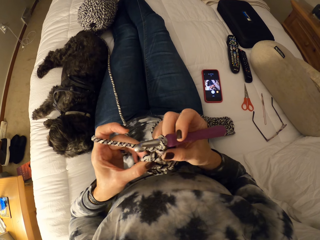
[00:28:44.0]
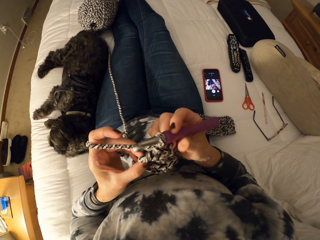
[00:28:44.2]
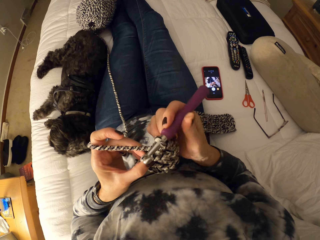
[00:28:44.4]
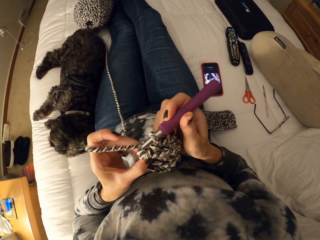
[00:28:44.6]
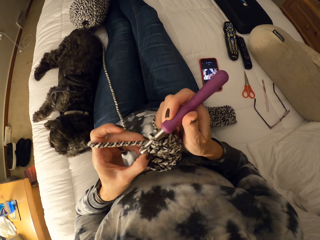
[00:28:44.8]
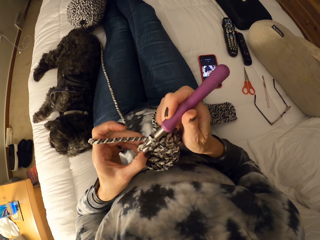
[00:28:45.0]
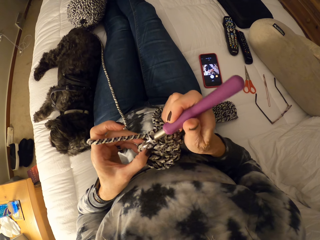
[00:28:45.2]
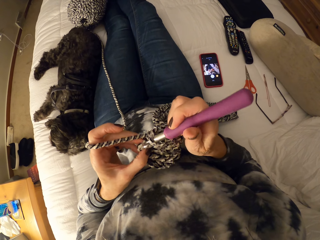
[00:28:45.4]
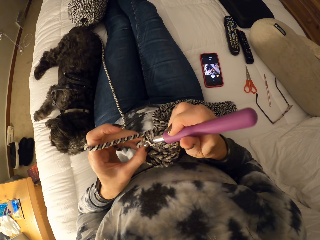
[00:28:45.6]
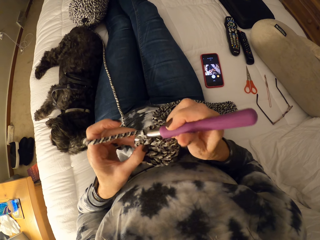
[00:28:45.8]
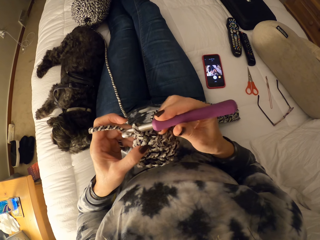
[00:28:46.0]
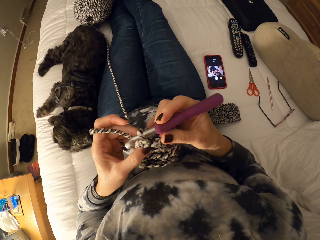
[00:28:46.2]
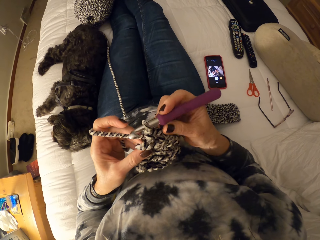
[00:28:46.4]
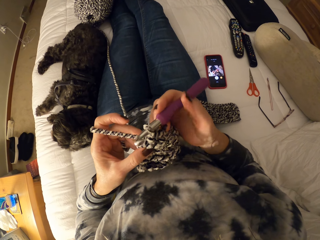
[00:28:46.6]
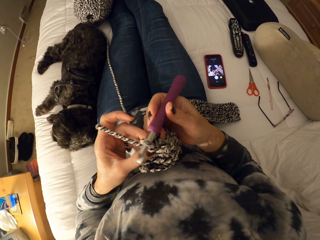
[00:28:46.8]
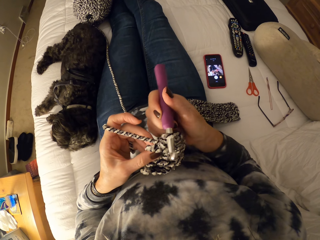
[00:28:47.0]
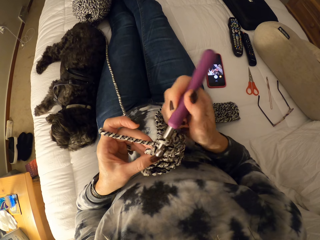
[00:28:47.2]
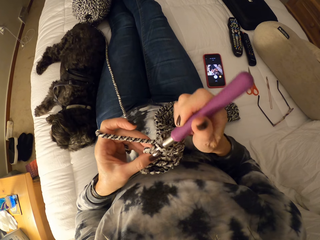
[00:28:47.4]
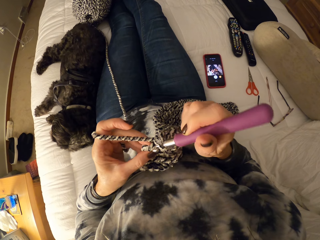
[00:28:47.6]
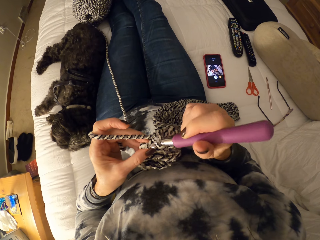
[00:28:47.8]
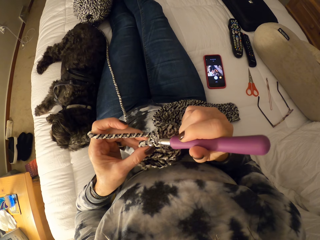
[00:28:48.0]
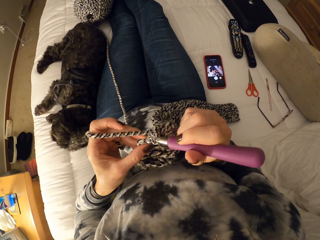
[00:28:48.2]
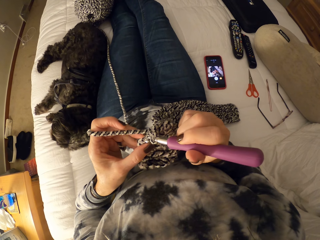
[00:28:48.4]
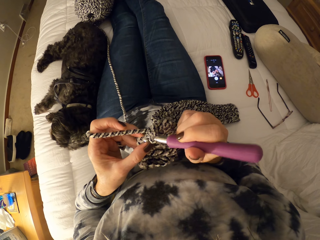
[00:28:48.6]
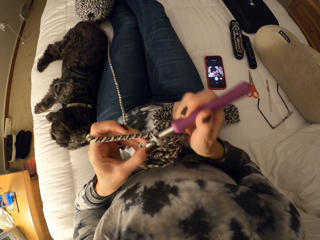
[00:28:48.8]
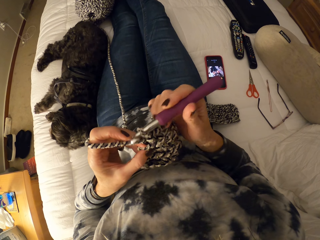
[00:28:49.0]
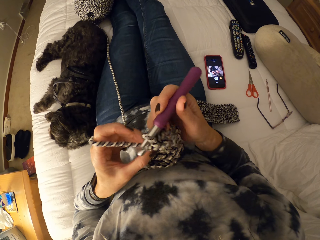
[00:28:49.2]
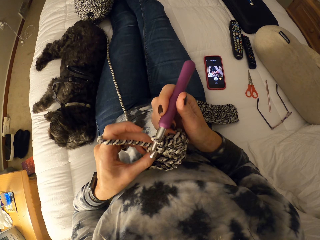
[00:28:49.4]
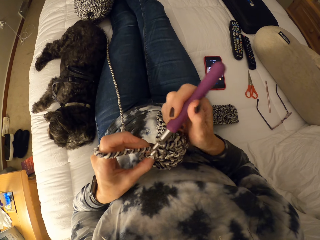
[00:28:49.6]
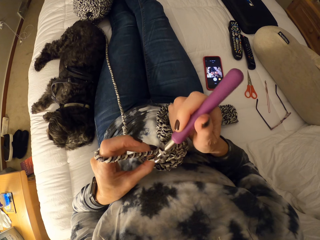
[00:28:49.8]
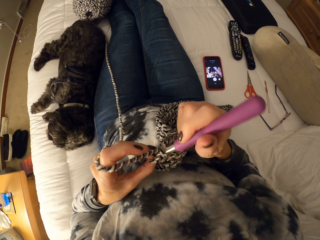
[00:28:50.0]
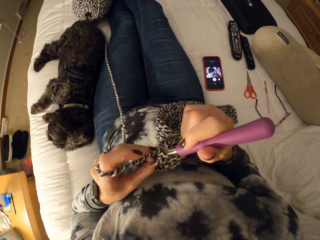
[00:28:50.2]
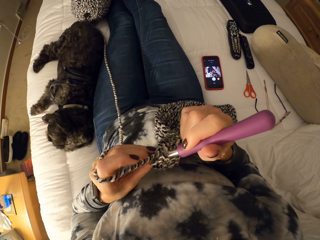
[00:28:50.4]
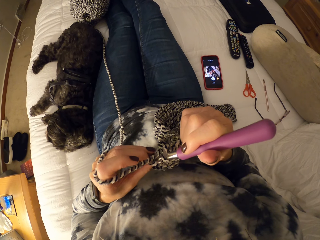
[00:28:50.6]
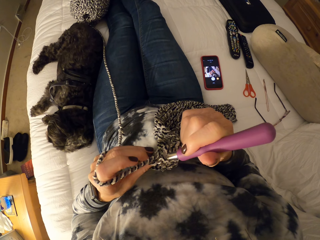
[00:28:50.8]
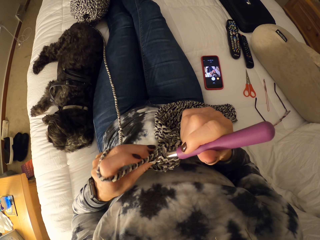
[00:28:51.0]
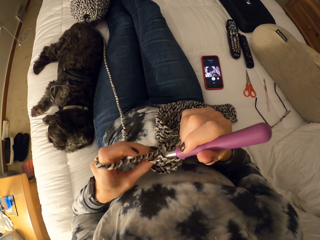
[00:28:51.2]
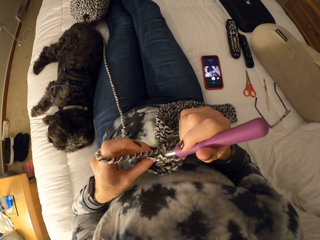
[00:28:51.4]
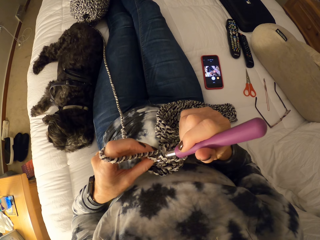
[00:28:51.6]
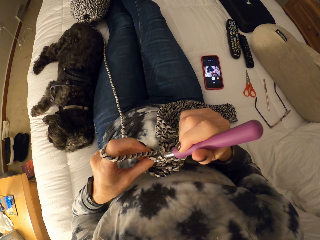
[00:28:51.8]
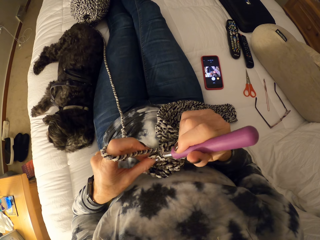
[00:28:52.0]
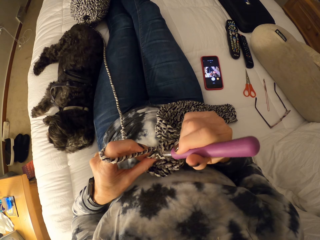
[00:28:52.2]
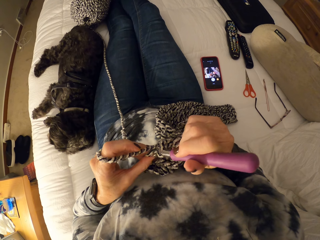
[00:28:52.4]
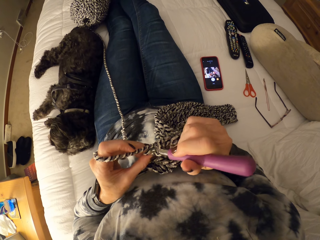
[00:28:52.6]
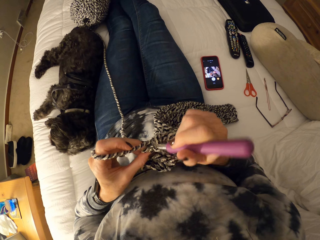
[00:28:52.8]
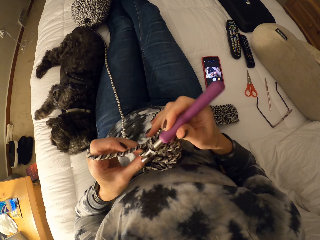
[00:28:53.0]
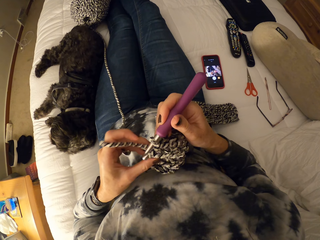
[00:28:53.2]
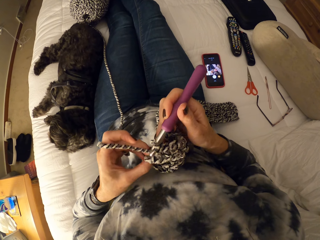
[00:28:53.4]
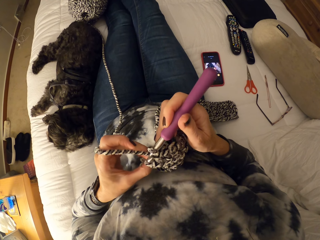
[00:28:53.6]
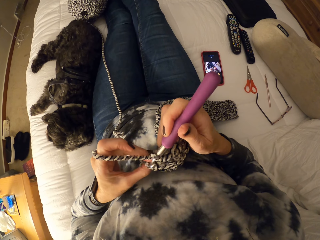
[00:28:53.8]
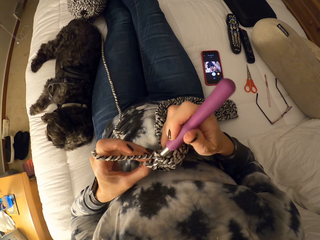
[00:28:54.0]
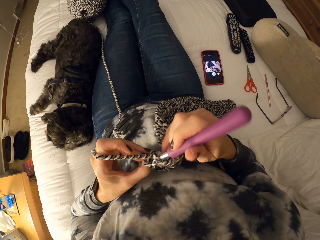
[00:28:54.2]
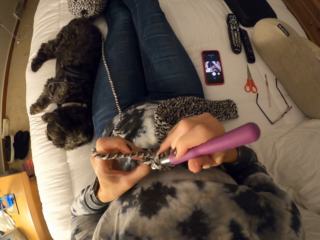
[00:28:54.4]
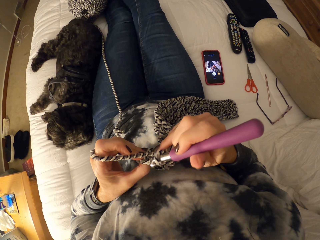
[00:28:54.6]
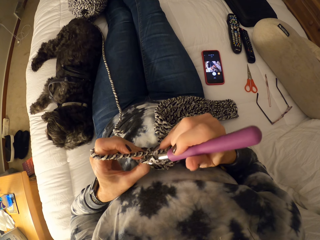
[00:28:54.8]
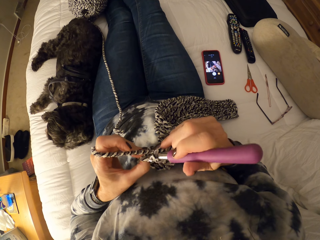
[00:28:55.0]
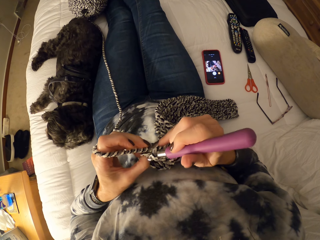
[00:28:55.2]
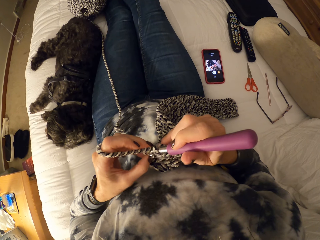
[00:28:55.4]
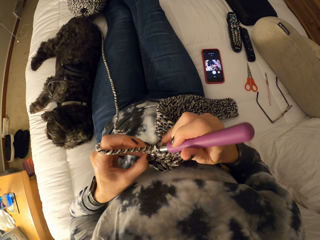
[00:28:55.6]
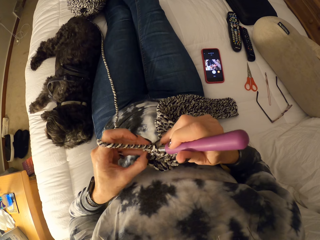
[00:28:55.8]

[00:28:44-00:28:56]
The camera wearer crochets a piece of scarf.

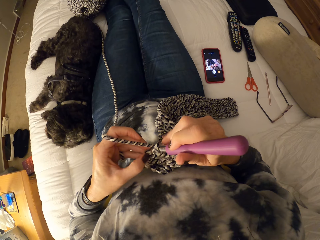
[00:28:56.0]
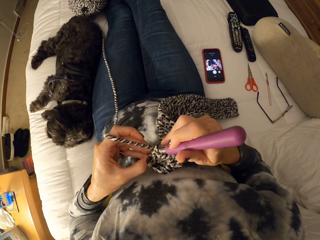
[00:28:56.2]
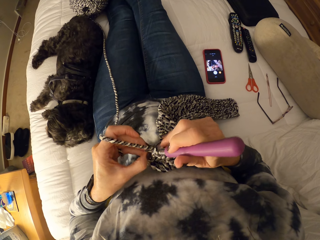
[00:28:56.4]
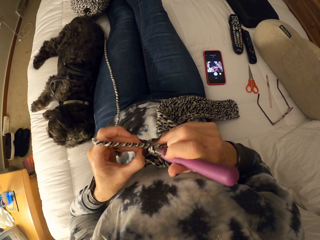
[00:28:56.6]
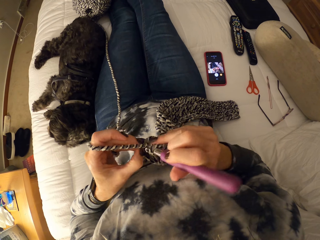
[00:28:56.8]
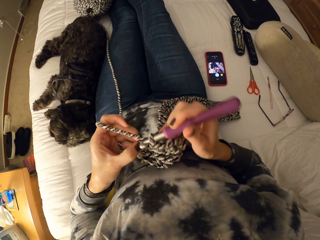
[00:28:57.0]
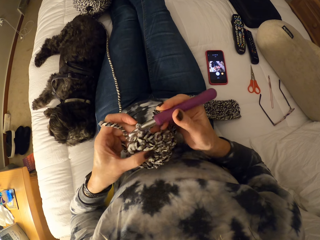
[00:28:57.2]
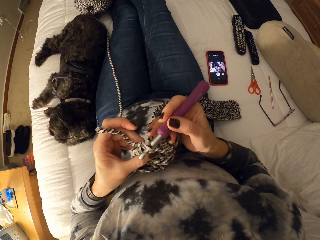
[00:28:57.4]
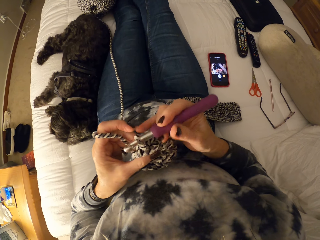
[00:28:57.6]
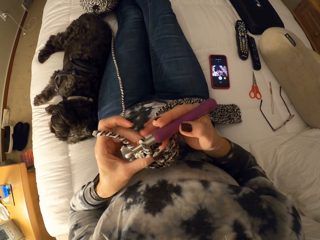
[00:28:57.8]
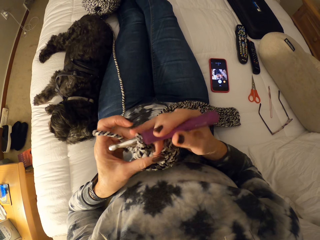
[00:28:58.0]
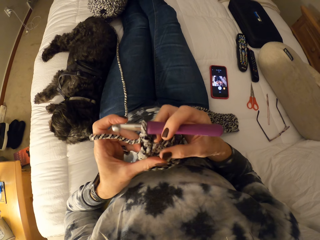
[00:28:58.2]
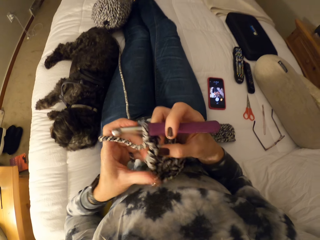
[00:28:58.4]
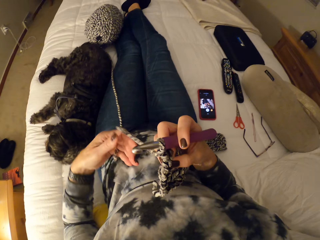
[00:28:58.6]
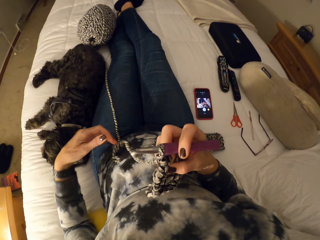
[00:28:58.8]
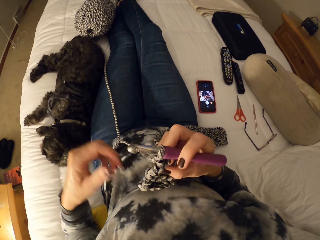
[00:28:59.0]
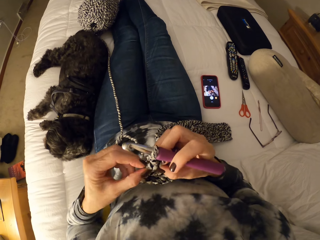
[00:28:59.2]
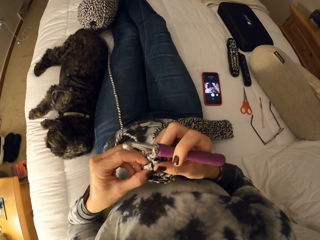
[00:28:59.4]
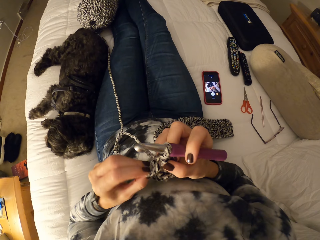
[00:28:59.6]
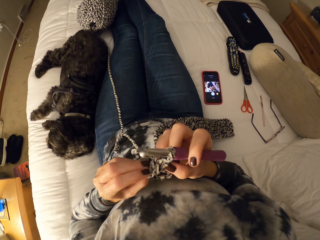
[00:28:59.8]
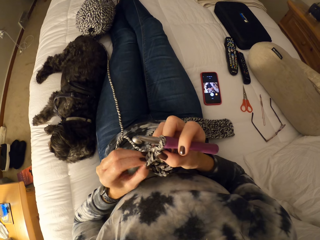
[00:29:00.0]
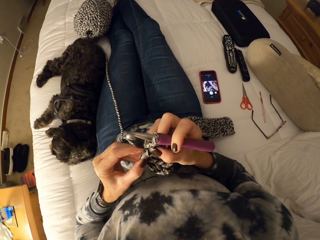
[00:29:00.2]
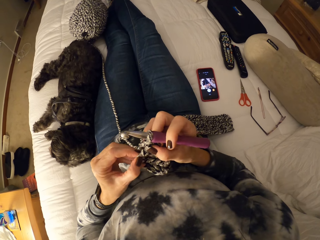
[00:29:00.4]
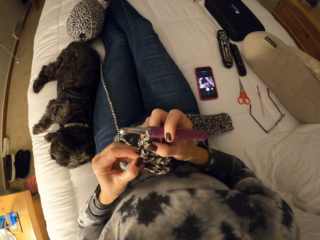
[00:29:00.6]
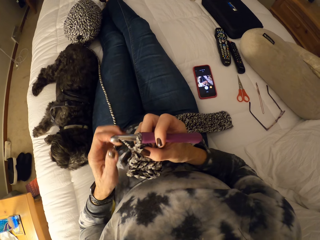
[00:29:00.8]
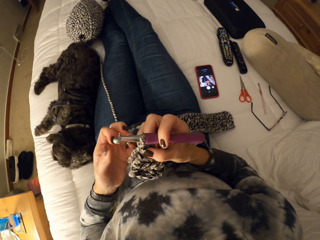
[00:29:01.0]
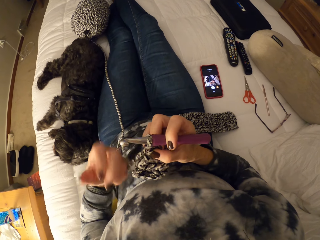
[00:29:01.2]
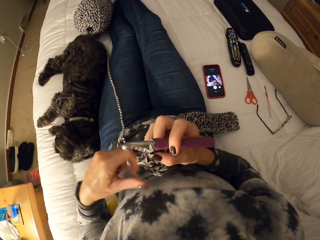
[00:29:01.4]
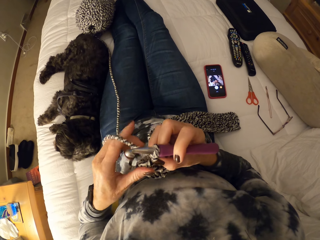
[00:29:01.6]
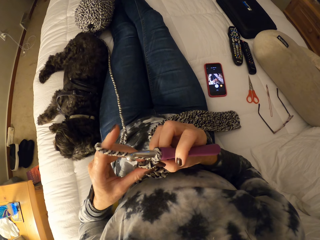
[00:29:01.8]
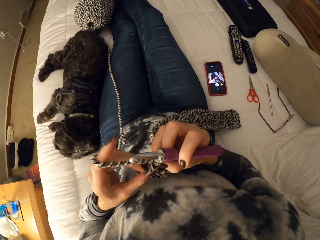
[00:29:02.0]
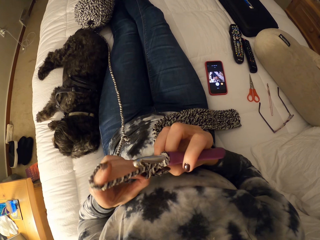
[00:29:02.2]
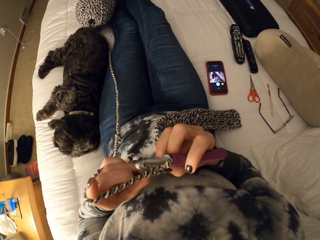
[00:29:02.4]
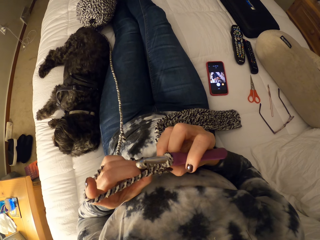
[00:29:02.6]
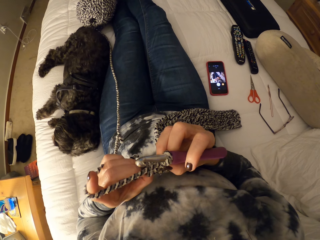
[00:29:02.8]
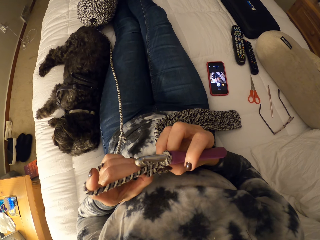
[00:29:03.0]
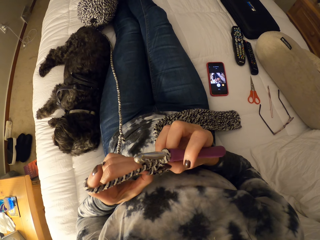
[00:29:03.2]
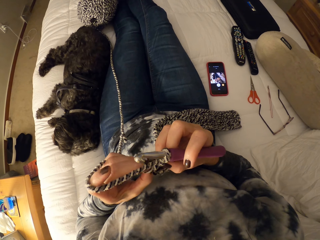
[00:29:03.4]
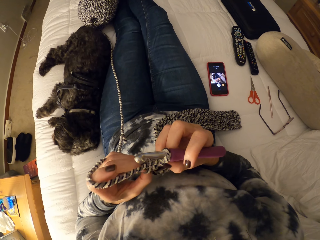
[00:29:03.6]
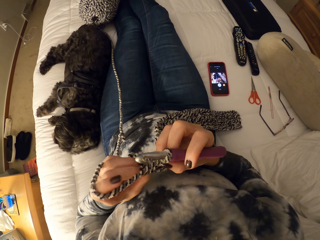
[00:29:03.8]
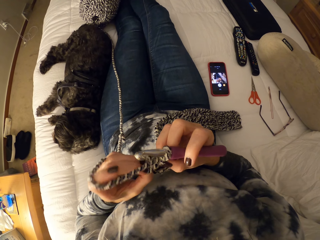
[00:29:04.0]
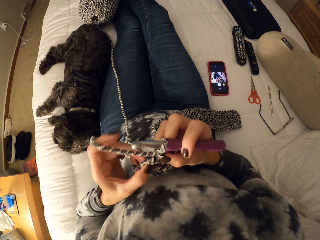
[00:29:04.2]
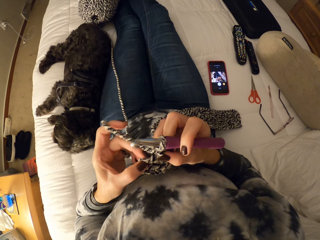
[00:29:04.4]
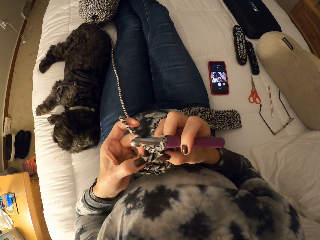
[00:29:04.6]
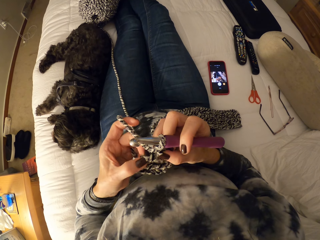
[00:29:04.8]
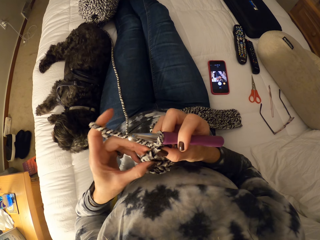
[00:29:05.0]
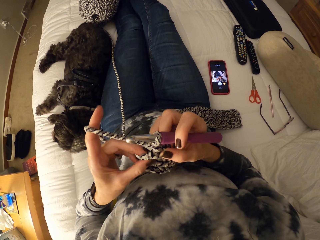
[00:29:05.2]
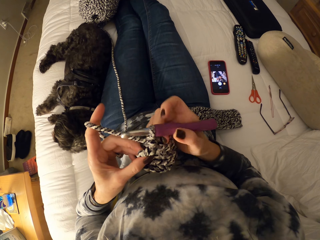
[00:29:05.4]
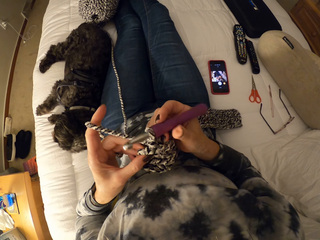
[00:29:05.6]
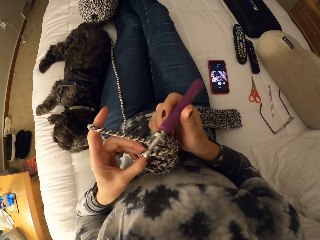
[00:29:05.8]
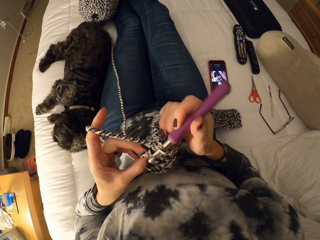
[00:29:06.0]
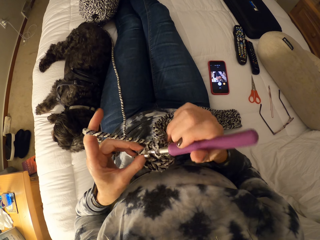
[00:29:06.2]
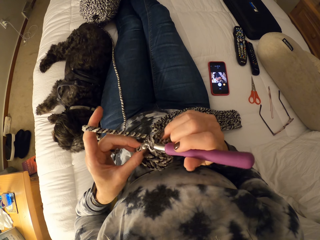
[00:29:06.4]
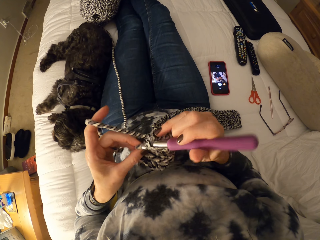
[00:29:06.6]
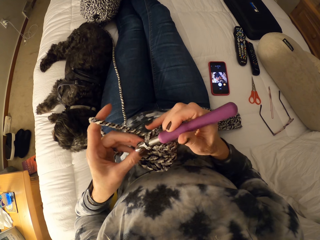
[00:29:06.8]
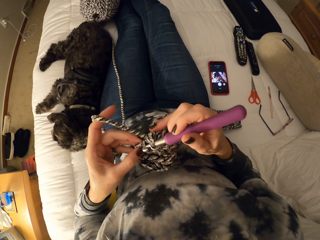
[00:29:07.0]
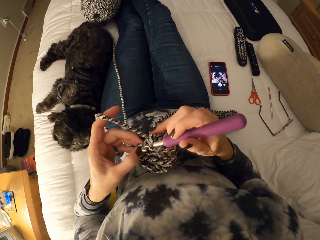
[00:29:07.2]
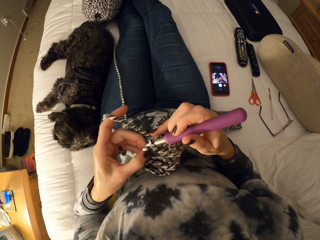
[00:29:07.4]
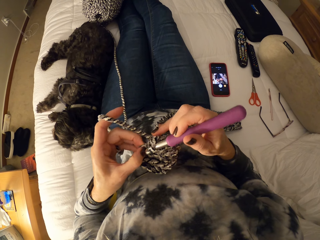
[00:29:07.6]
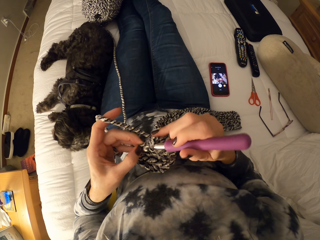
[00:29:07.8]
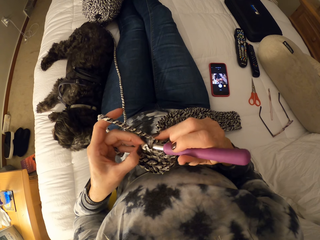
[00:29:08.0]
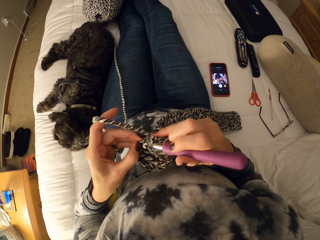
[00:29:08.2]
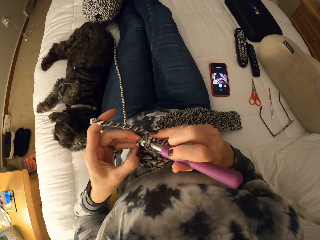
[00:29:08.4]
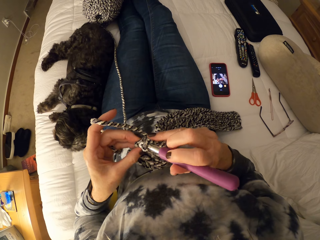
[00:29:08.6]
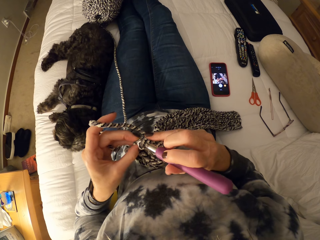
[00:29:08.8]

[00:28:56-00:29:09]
The camera wearer unwinds the yarn or crochet thread from her left fingers. She checks the scarf. She adjusts the crochet. She winds the yarn on her left fingers. She touches the edge of the crochet with her left hand. She pulls the crochet thread with her hand. She tries crocheting the yarn.
